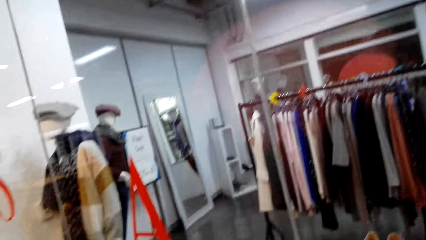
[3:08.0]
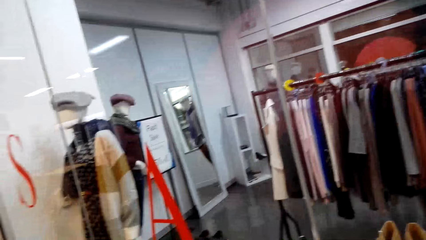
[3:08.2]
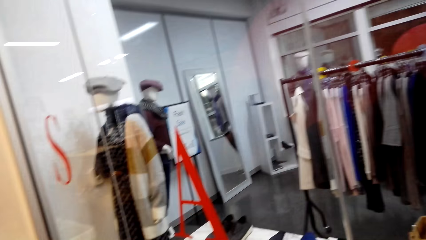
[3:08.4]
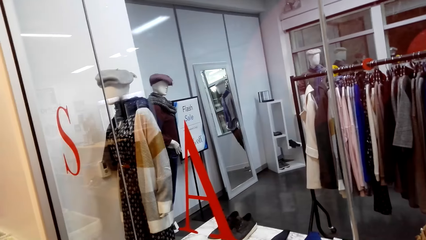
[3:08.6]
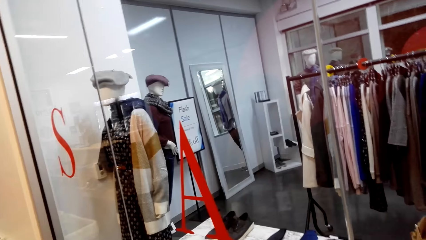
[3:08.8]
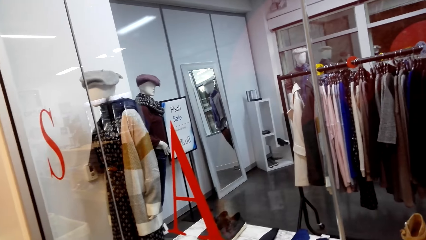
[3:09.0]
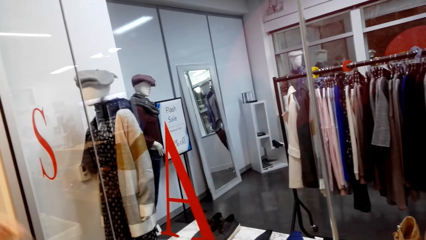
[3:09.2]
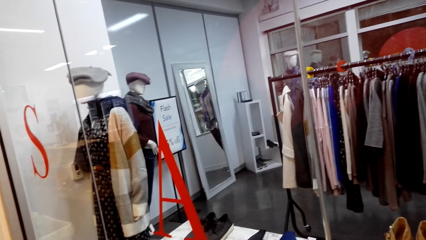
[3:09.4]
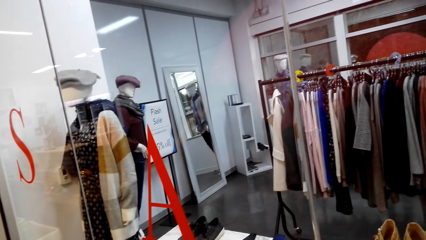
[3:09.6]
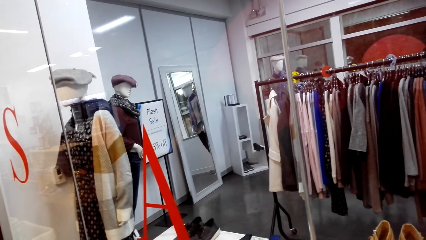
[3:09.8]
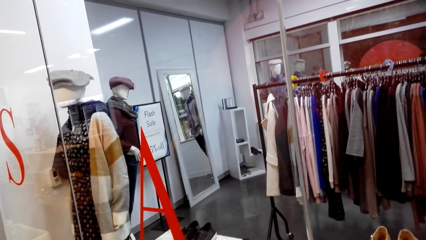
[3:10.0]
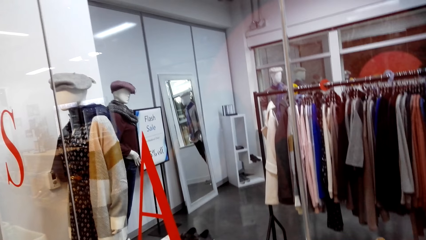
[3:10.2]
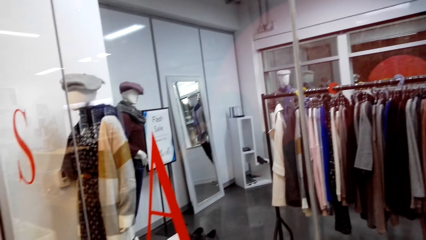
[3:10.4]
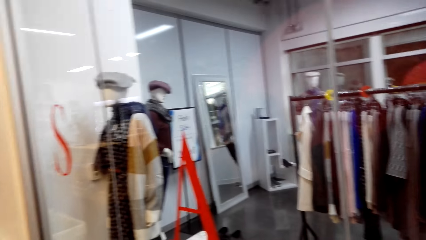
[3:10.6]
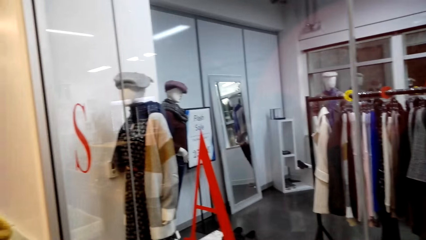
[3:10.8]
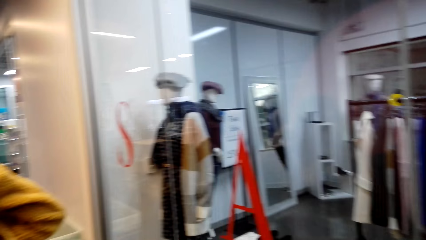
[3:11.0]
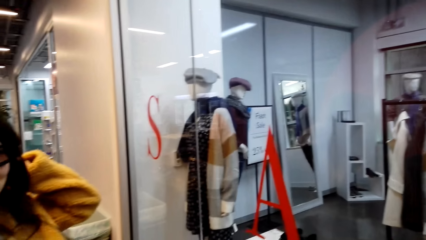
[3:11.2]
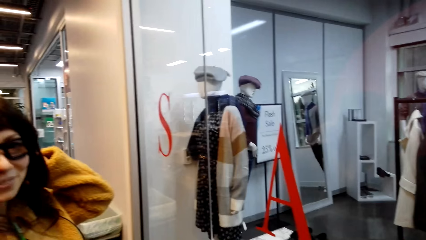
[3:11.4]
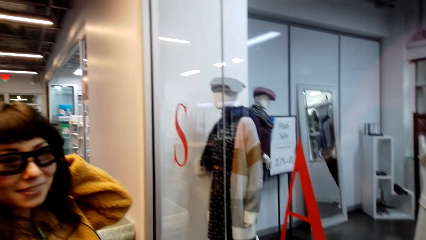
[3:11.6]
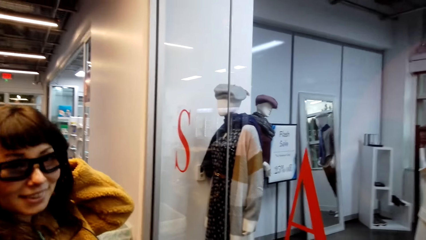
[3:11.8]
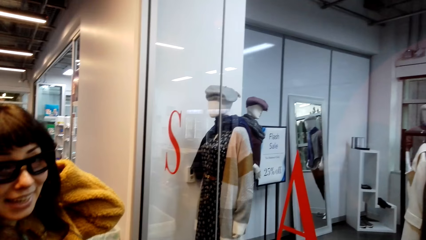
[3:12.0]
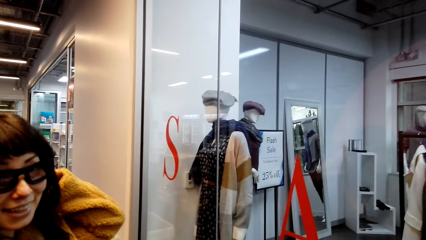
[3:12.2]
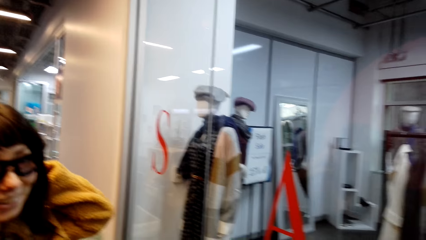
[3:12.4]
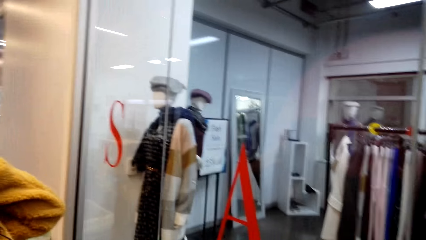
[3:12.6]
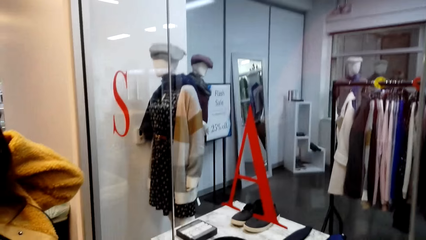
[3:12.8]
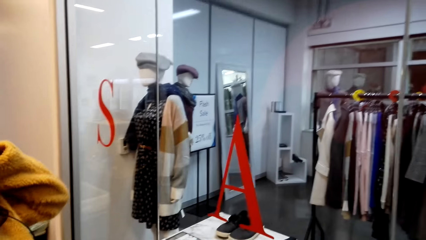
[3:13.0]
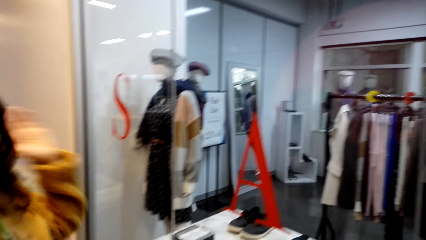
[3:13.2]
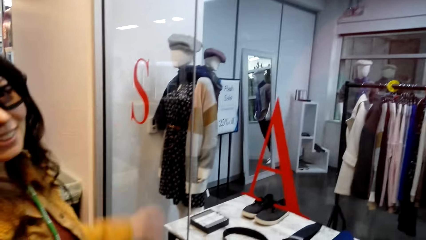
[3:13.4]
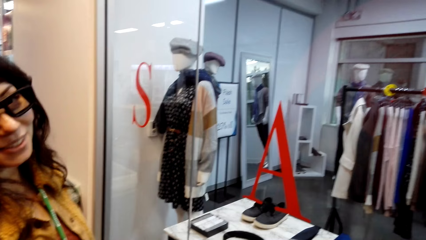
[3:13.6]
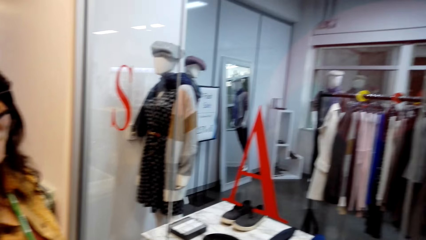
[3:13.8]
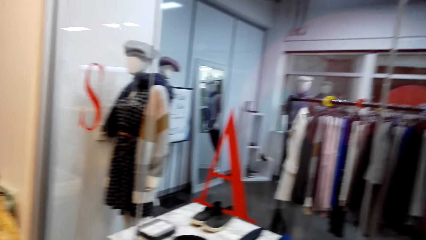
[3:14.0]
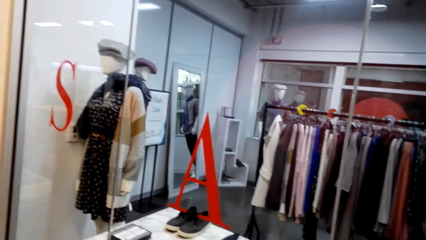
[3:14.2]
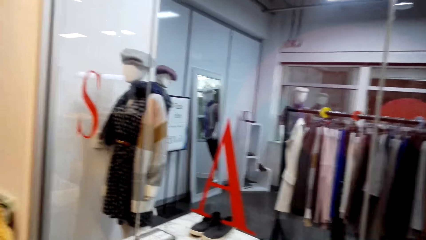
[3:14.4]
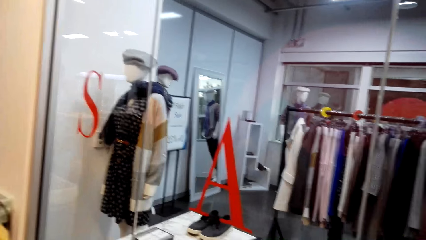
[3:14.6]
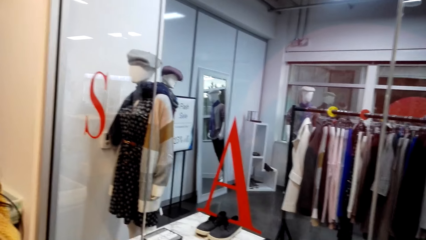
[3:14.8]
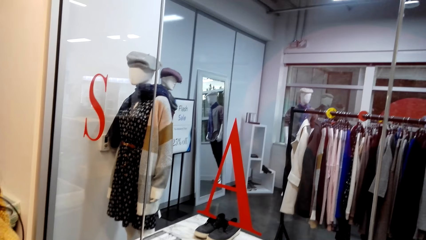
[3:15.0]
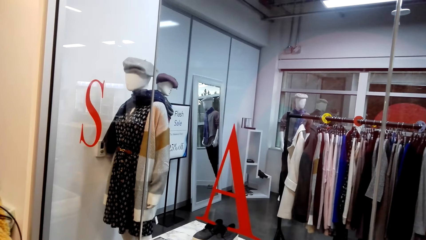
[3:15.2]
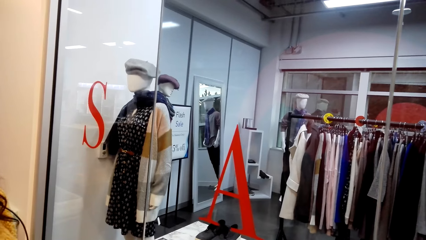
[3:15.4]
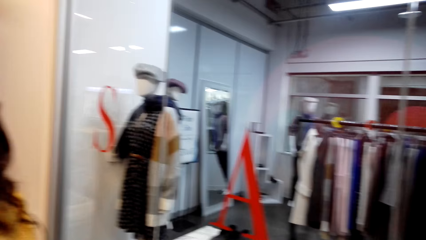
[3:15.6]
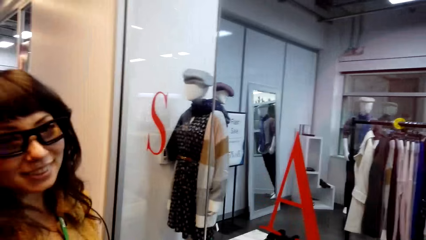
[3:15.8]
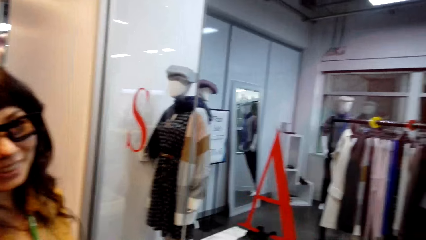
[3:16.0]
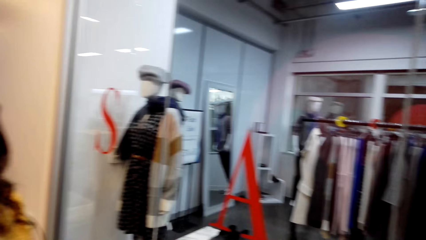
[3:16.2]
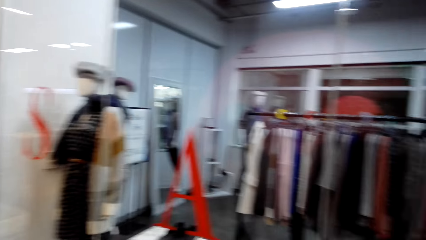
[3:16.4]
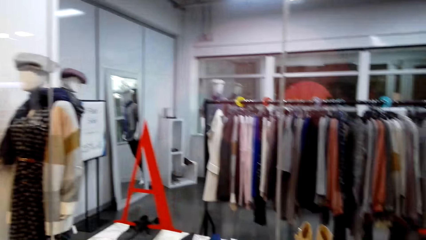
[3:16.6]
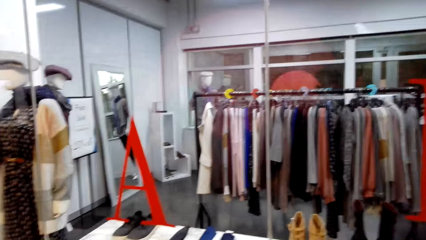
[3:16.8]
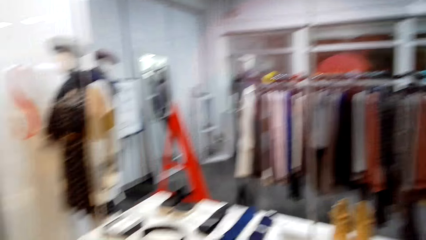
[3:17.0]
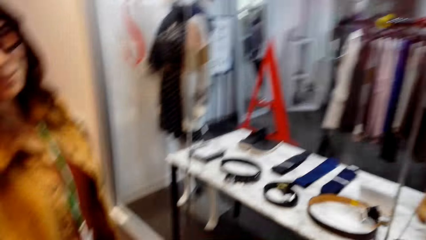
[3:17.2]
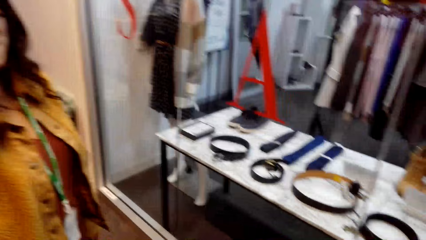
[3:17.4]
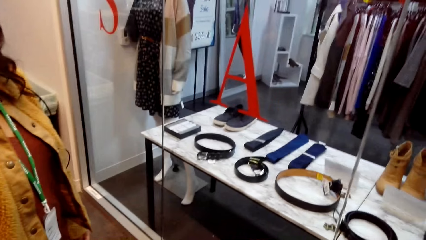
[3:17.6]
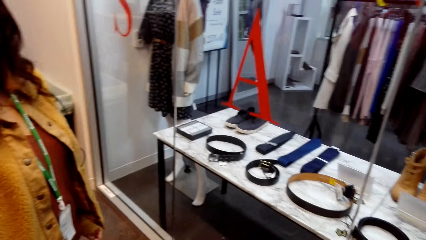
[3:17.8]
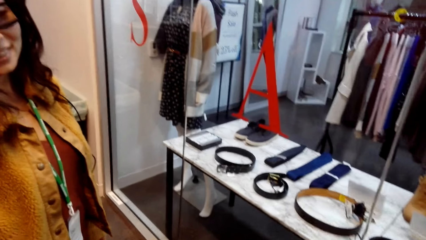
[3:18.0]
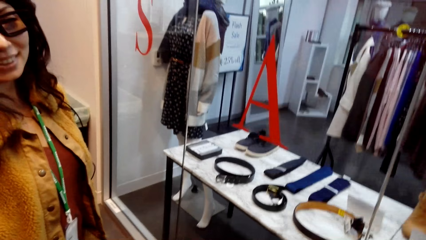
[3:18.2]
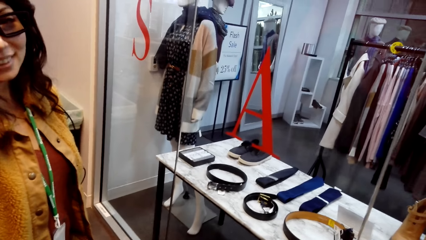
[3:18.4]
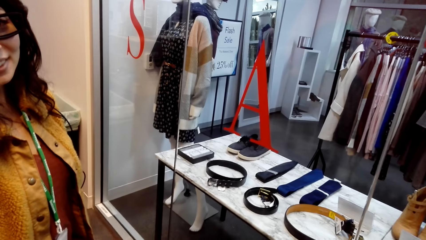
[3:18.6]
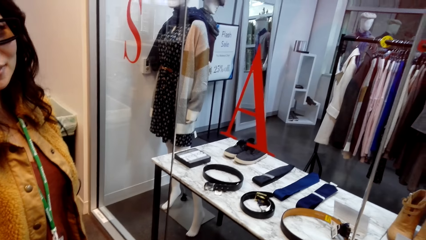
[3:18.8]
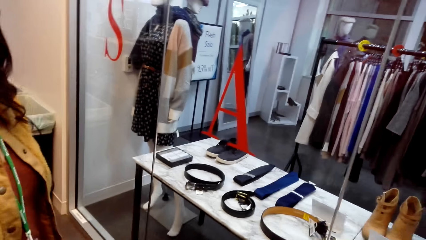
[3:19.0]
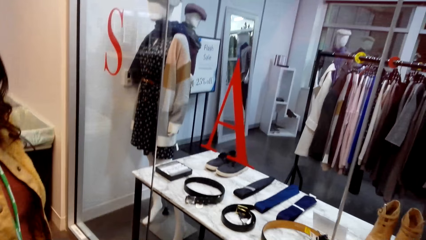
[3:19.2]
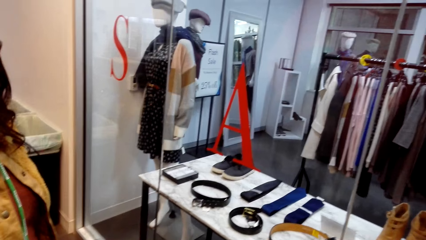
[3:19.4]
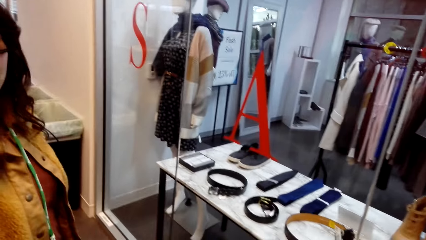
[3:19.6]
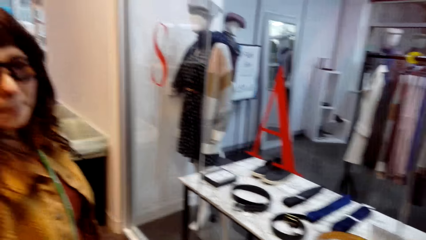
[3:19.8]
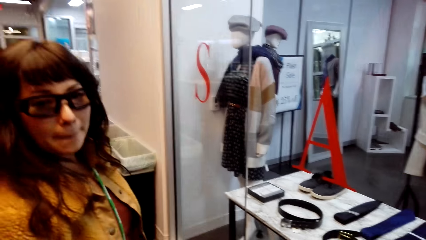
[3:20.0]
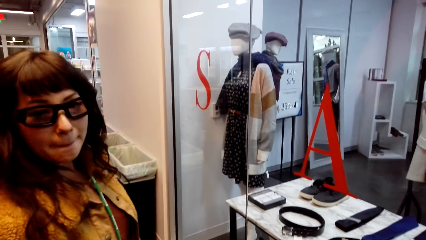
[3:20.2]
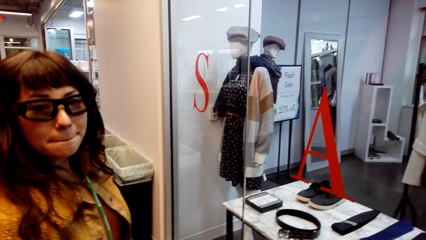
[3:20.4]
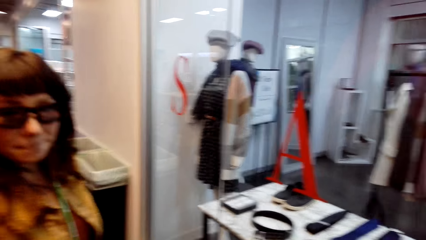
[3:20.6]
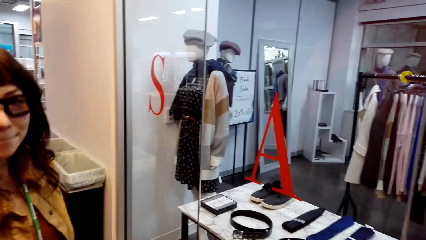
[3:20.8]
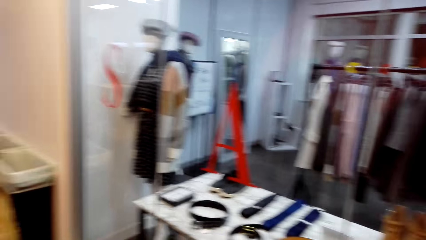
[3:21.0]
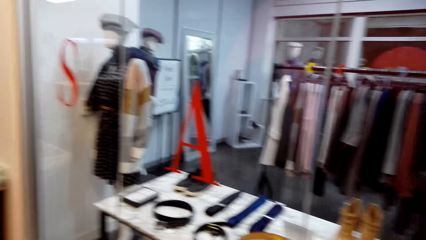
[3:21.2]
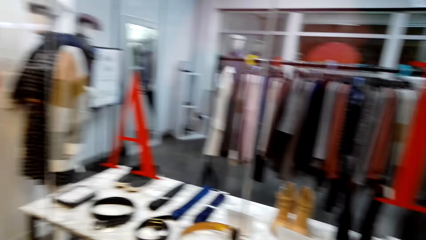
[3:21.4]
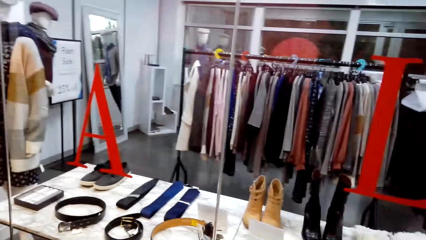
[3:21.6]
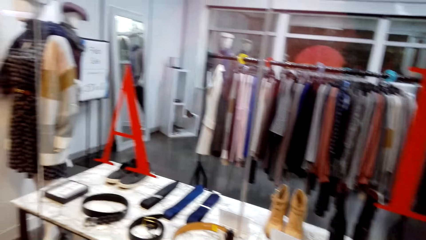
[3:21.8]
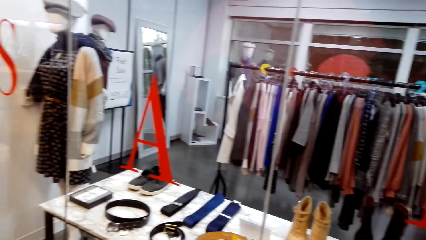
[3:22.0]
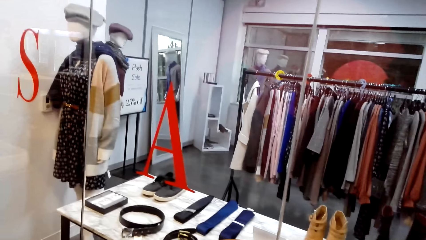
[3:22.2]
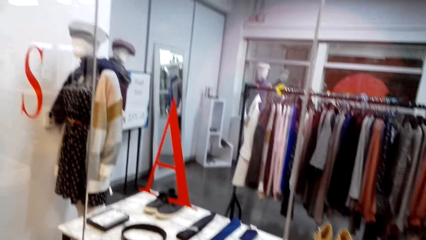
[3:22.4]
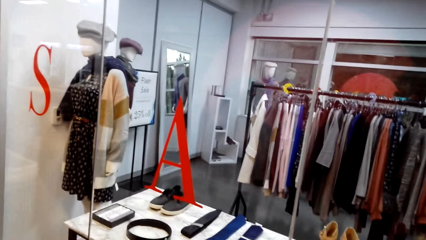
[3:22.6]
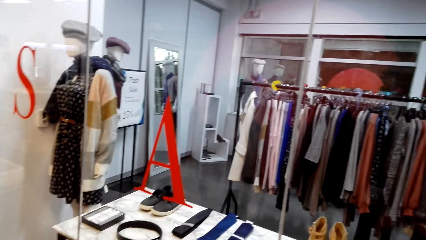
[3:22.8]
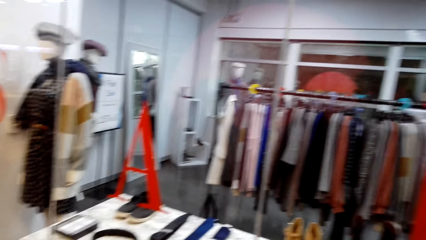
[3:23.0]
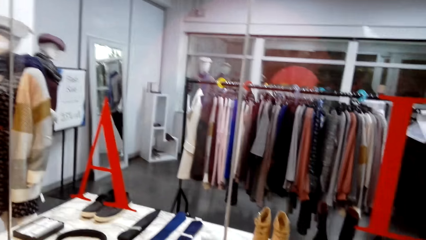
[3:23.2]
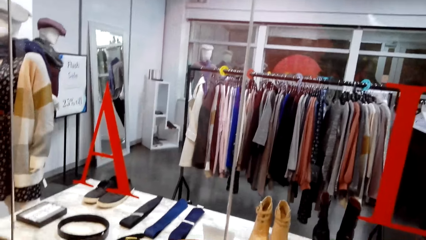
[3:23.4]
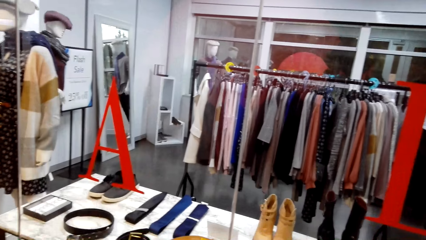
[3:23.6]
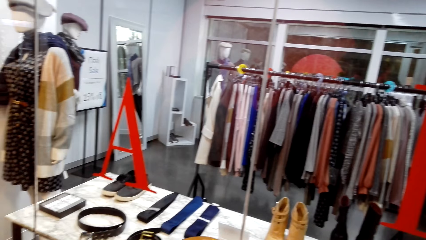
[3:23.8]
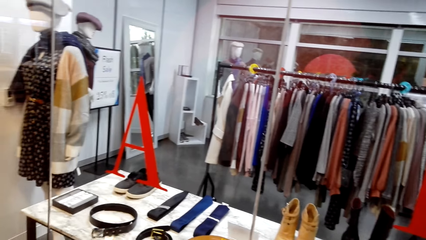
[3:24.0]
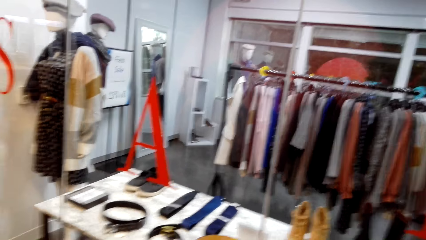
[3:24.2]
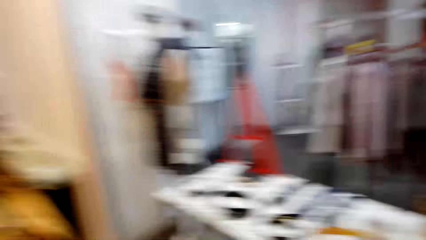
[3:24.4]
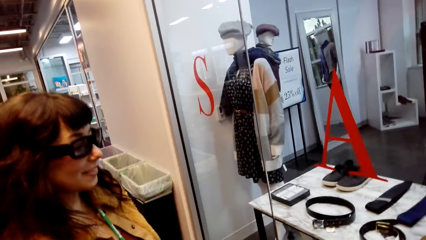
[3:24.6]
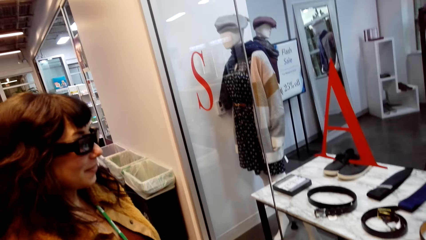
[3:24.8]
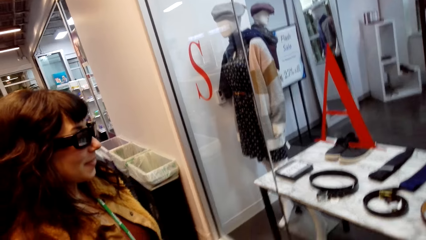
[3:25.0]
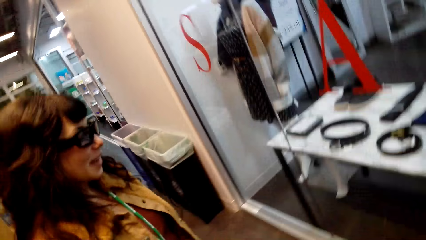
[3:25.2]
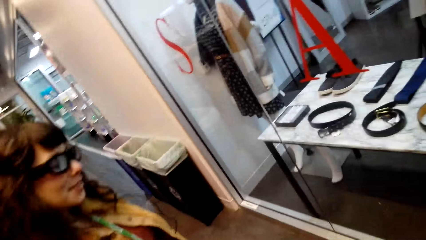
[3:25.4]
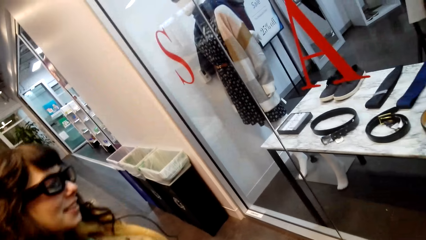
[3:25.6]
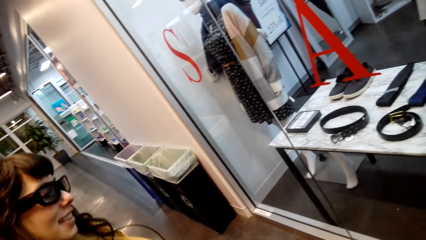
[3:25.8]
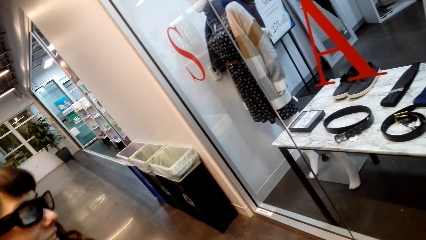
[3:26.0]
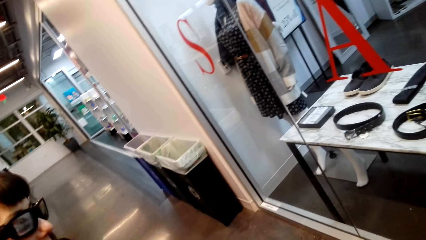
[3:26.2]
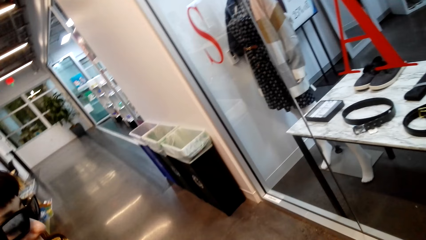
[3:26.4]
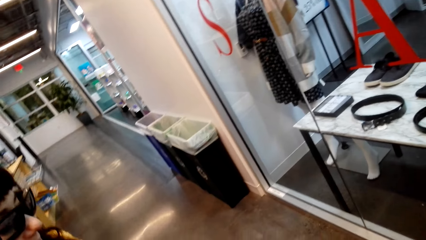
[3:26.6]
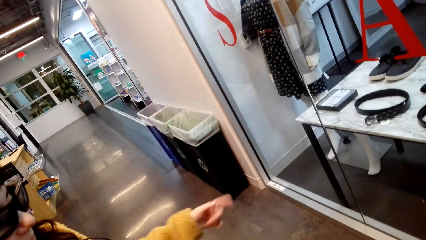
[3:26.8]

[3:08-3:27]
The camera wearer looks at a person. They talk with the person.
